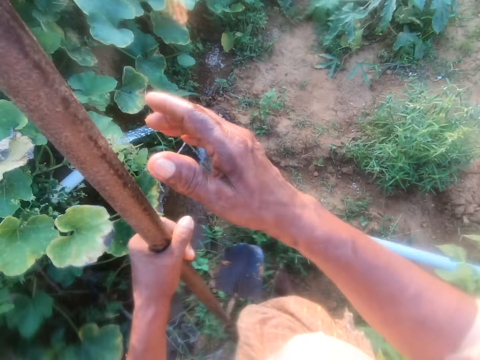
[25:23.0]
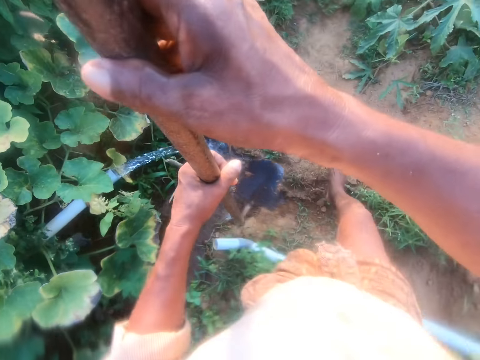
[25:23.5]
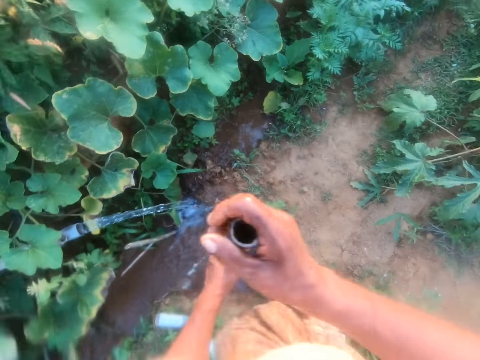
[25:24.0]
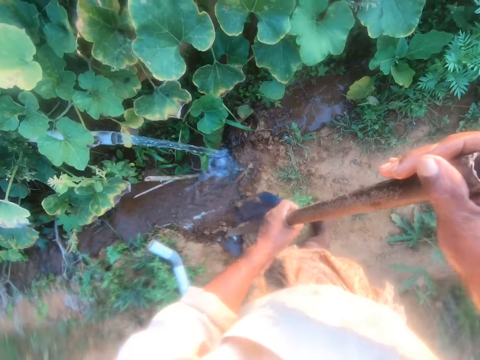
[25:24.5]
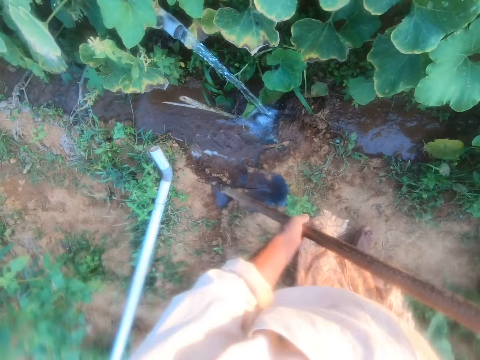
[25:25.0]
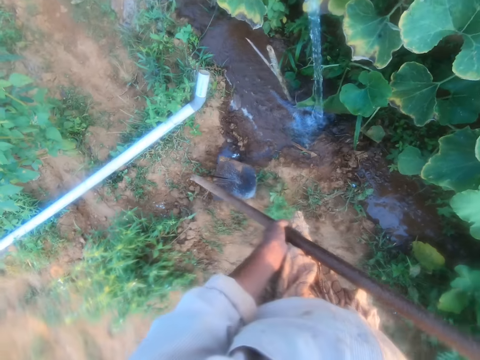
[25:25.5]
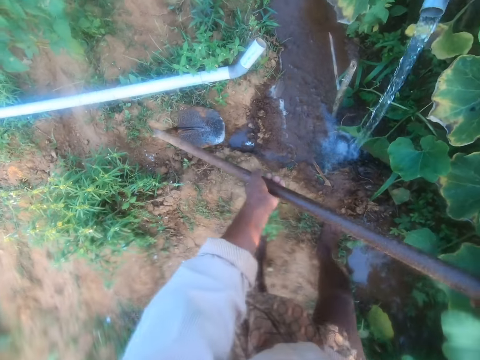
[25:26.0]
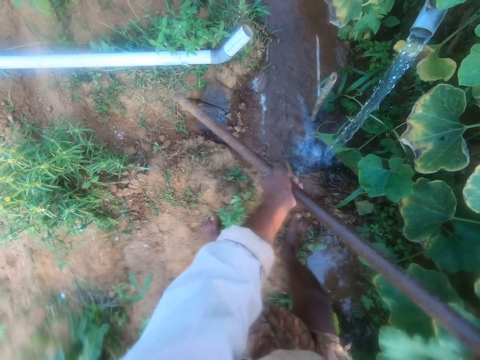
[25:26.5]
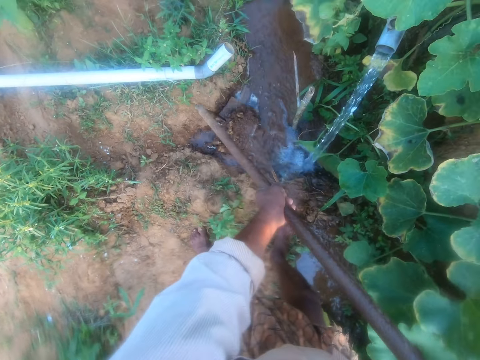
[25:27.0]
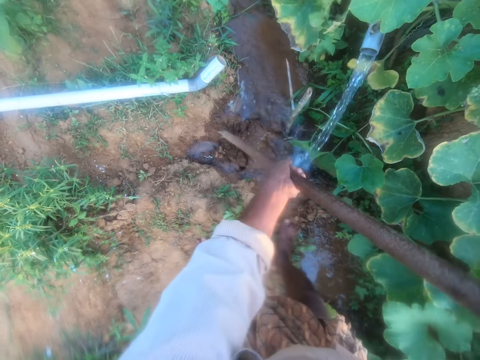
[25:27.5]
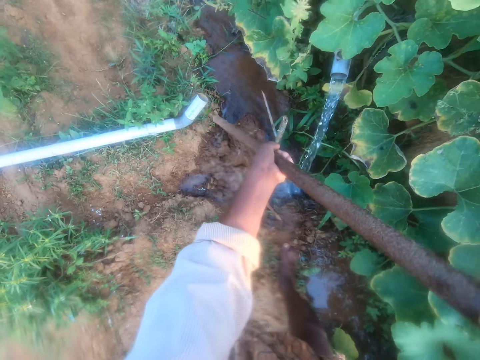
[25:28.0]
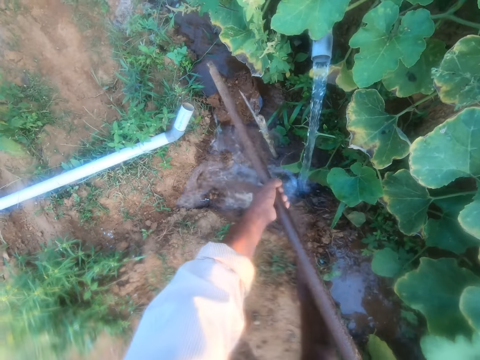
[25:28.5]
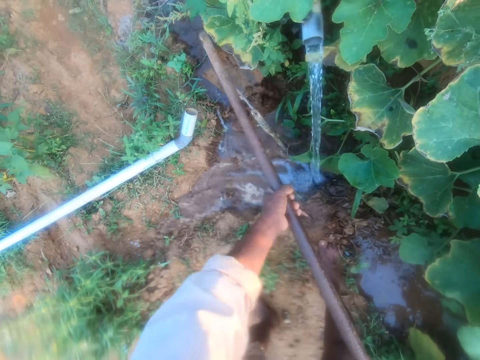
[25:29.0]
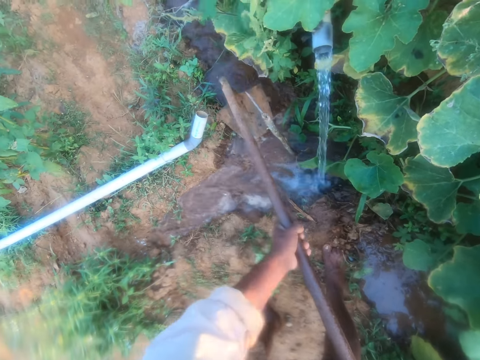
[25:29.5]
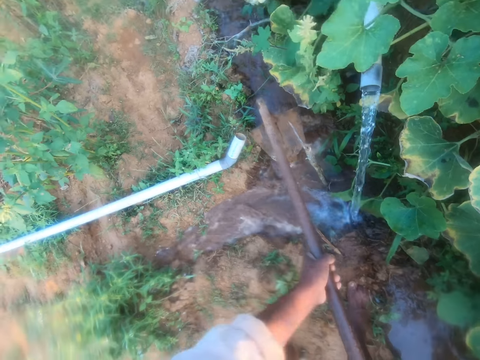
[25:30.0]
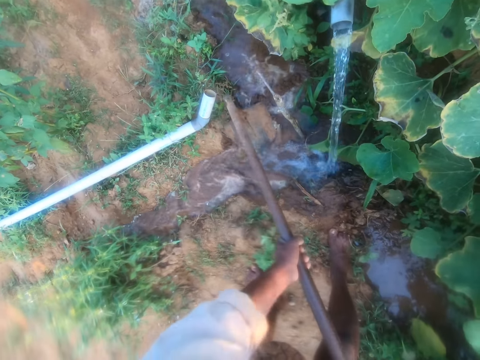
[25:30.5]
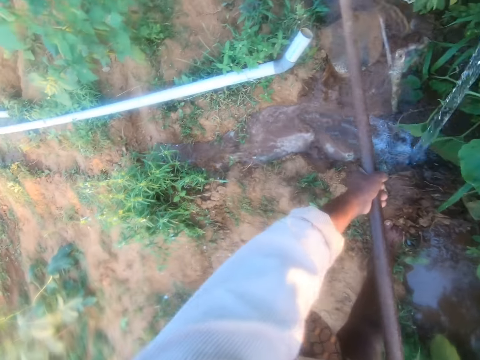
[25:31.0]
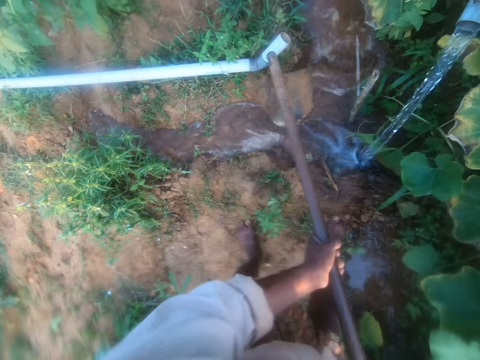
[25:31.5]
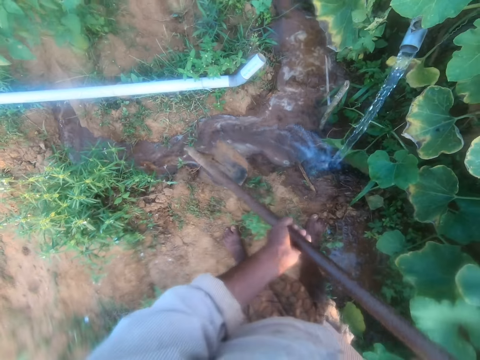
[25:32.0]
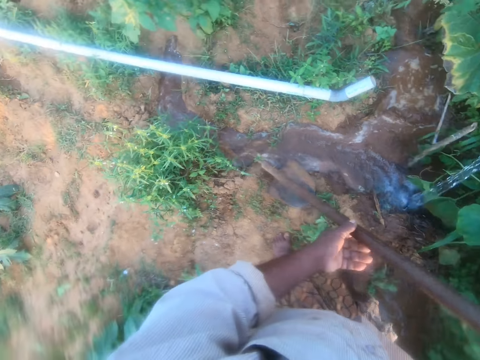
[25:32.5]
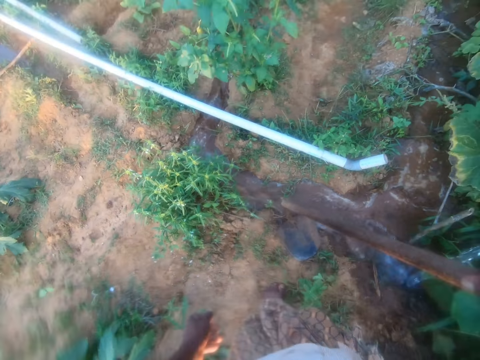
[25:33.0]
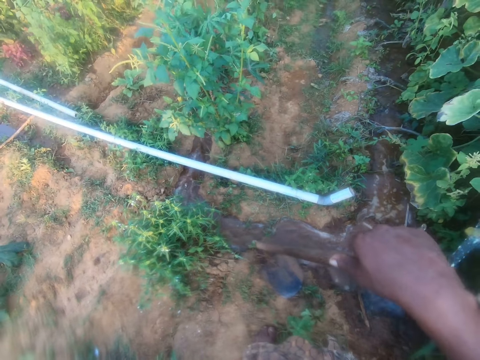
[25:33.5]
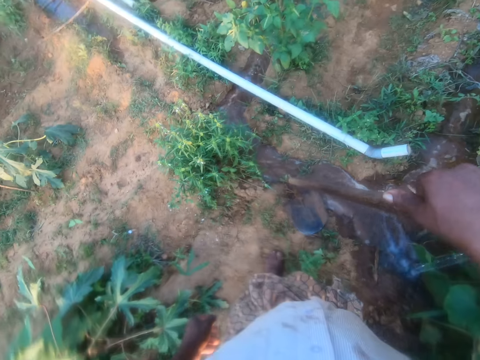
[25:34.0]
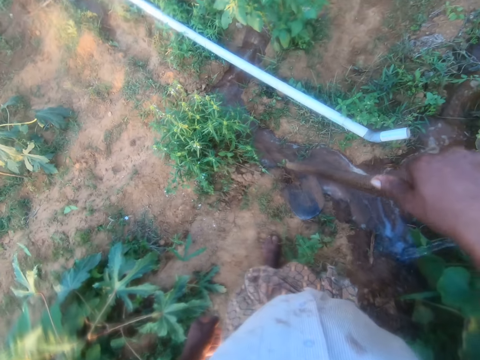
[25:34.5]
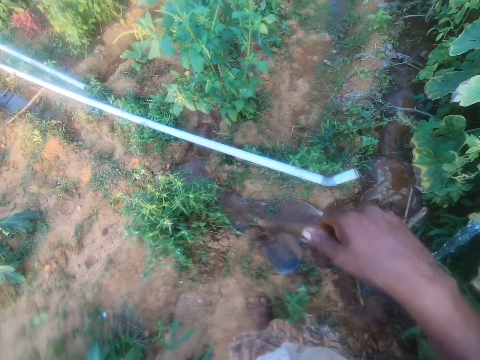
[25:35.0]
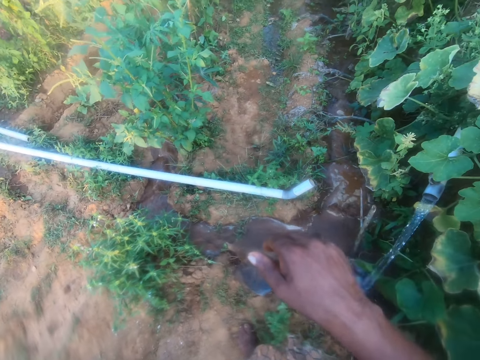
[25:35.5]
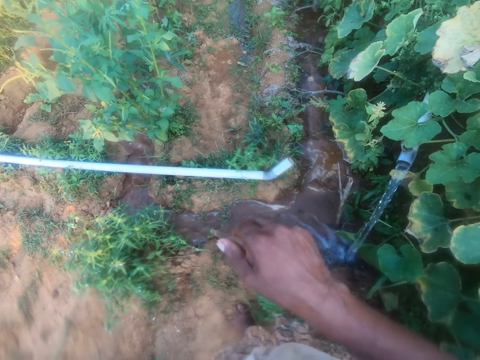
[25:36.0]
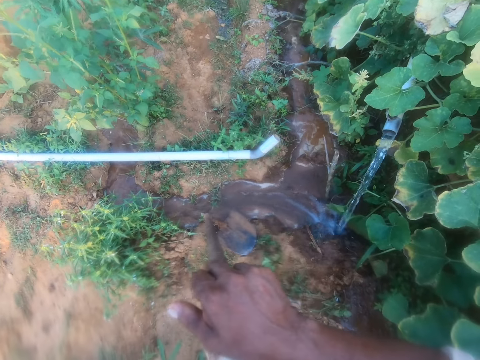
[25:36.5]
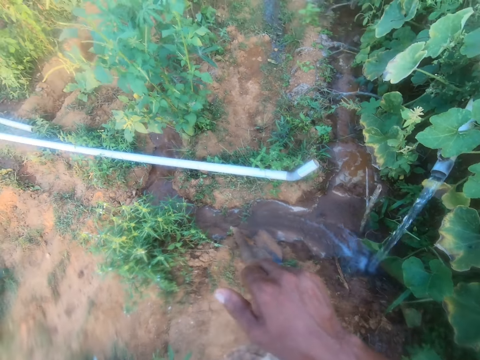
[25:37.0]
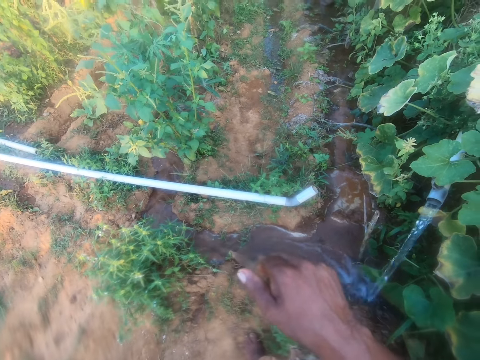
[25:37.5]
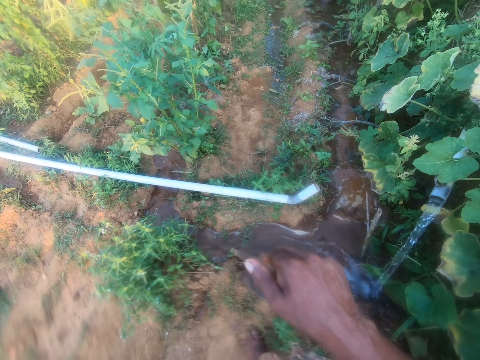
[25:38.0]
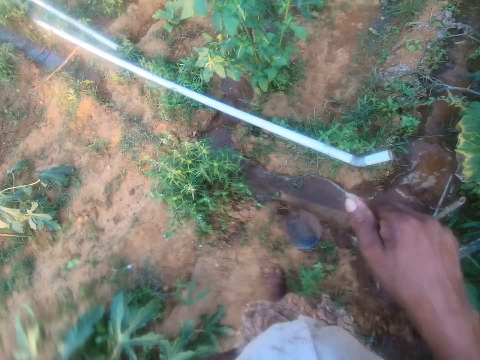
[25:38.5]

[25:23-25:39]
The camera wearer lifts the spade or hoe. They hold the hoe with both hands. They make a step. They put the hoe on the ground. They move the spade. They scoop soil with the spade. They pour the soil on the water with the hoe. They move the spade on the water. They move the soil along the water stream with the hoe. They place the soil down. They put the hoe on the ground. They look at the garden.

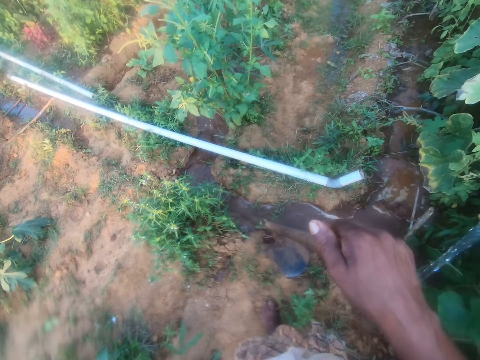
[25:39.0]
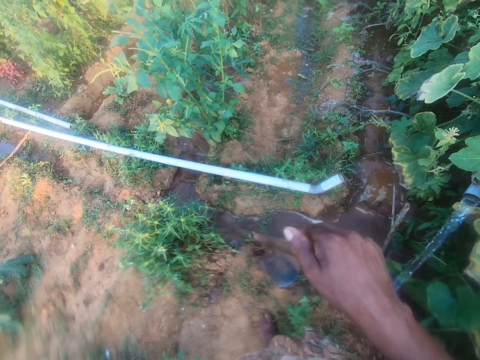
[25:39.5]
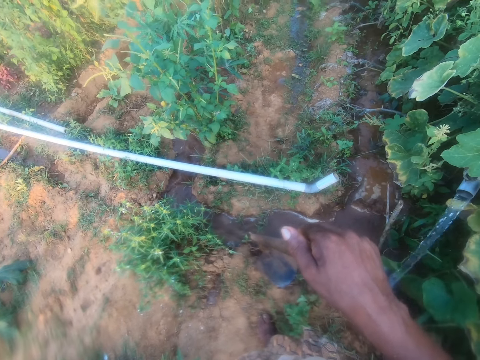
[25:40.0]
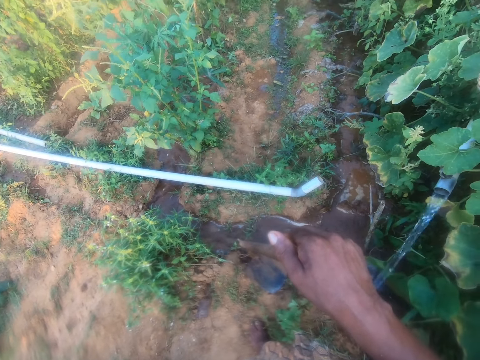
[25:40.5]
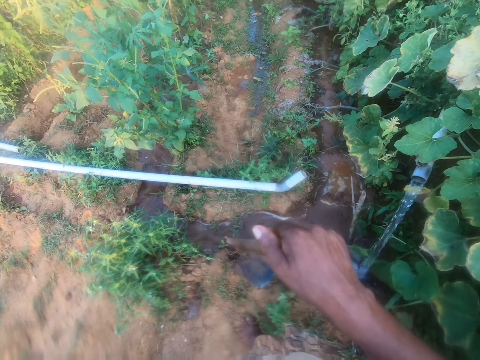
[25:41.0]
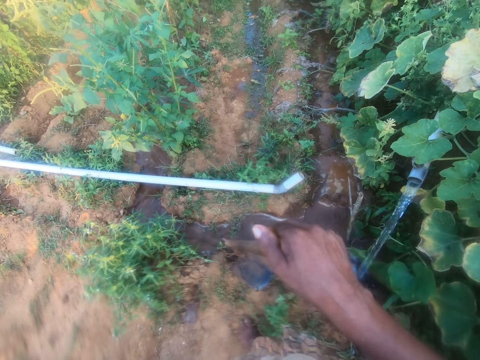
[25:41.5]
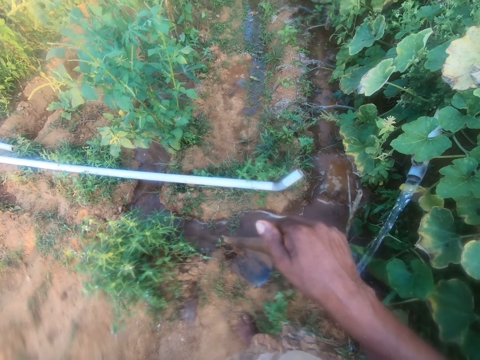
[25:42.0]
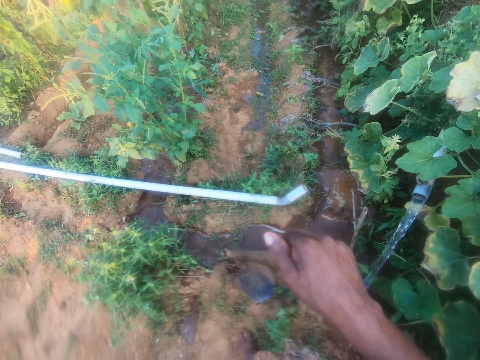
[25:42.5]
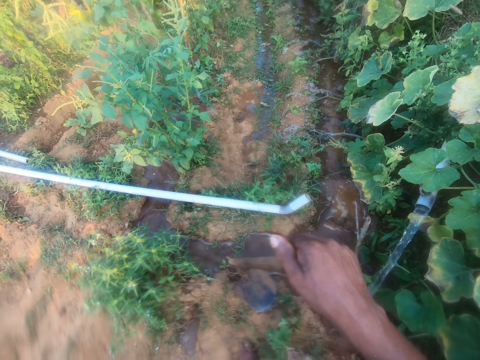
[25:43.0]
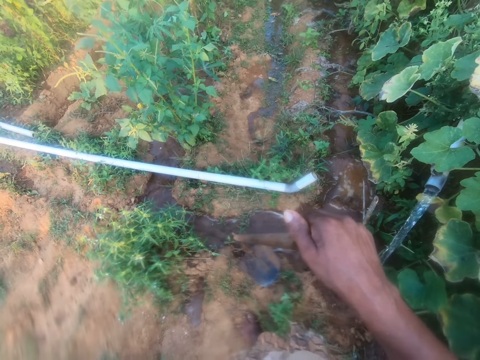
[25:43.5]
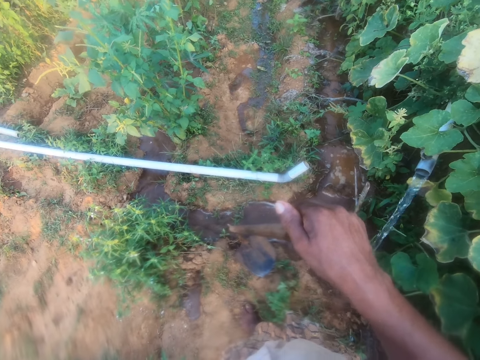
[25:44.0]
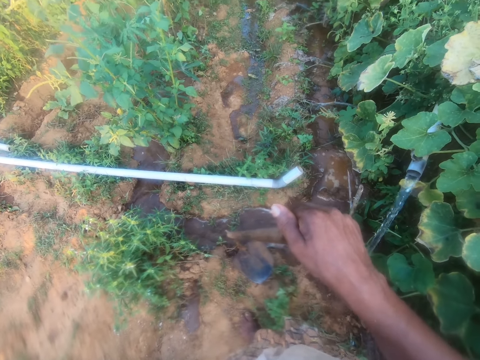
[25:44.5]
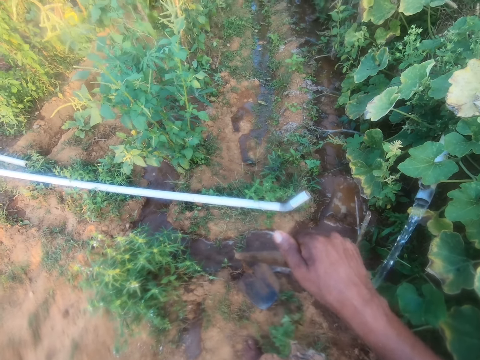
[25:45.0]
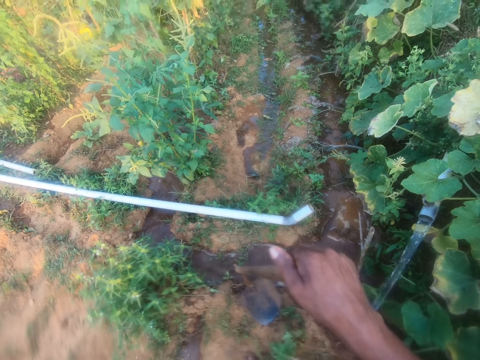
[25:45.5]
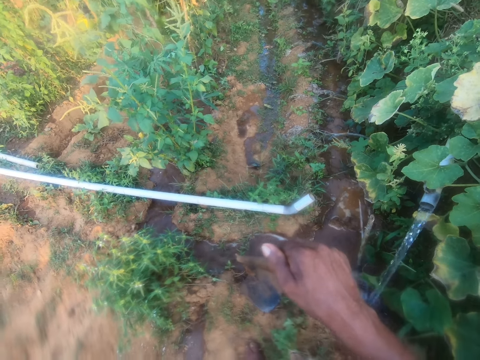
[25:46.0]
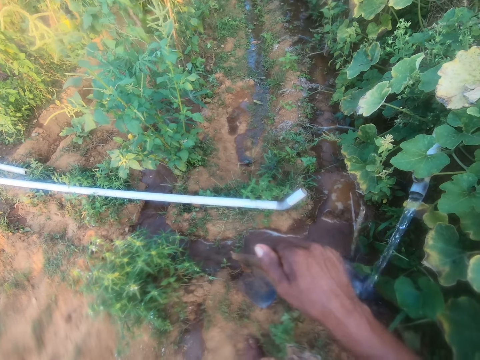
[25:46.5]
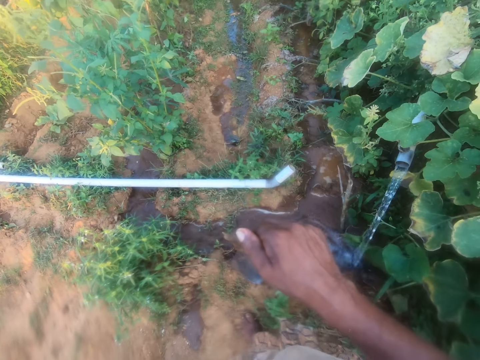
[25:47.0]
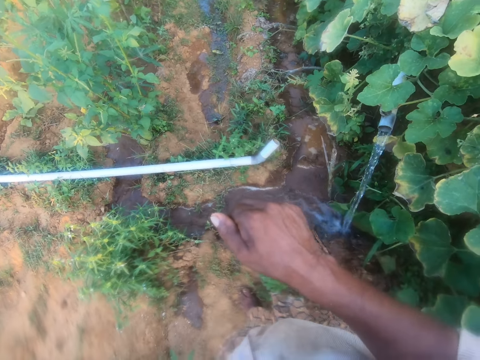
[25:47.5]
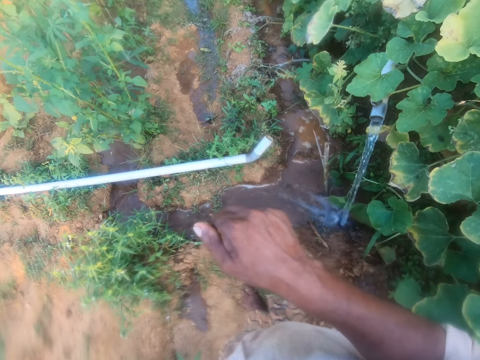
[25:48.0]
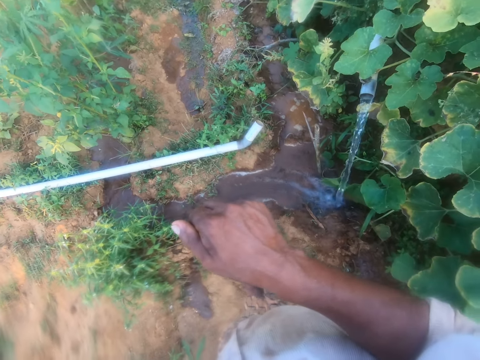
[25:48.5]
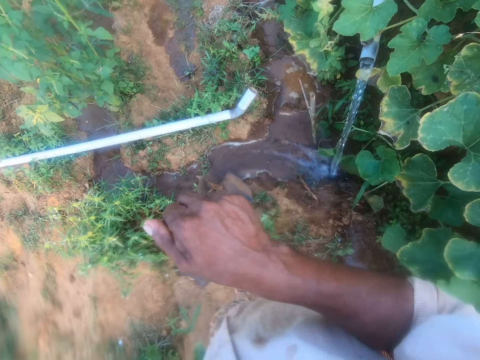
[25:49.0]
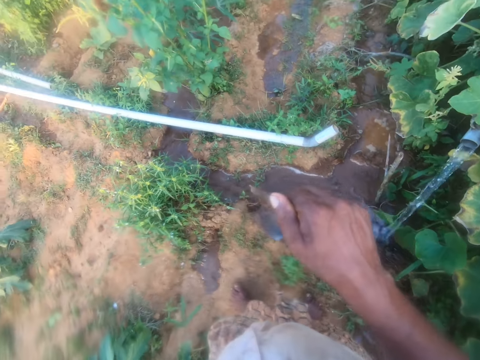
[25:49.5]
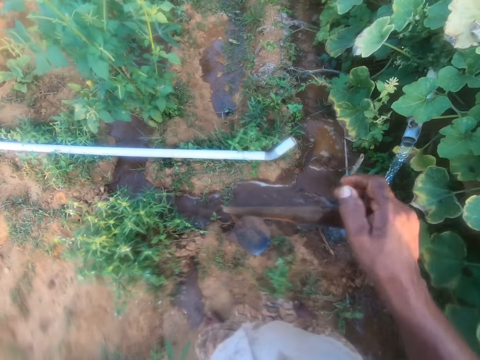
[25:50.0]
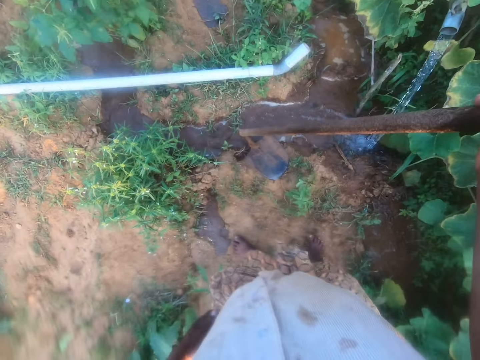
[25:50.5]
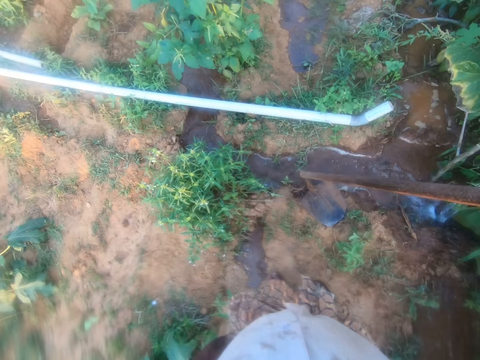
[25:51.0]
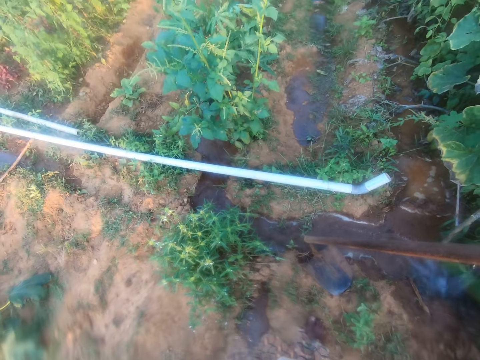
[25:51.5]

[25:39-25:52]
The camera wearer makes a step in the garden.
